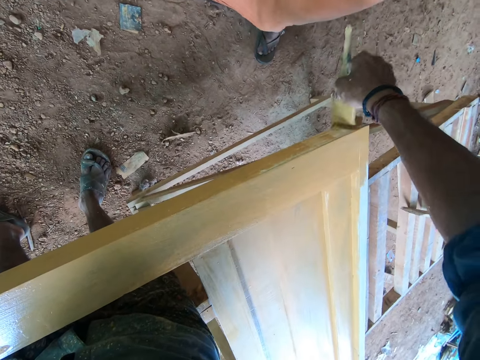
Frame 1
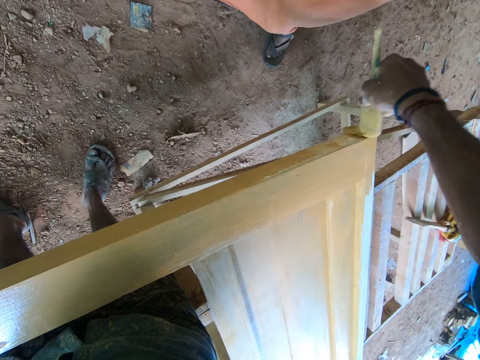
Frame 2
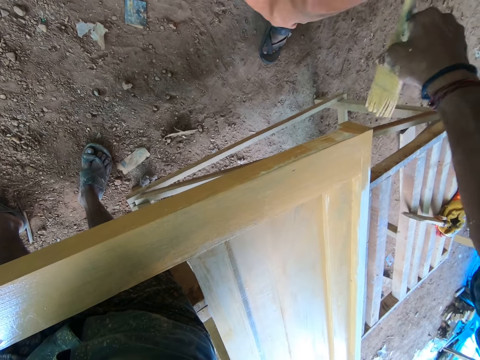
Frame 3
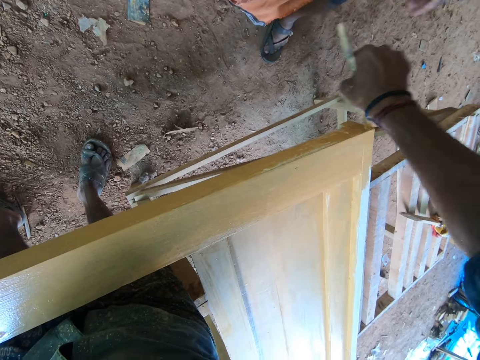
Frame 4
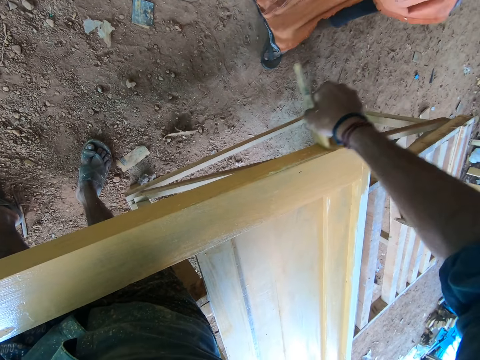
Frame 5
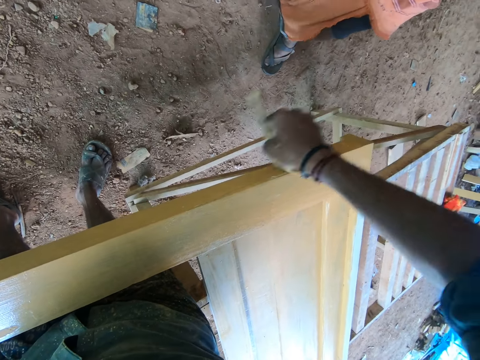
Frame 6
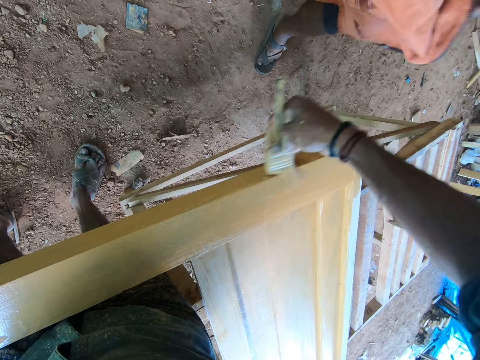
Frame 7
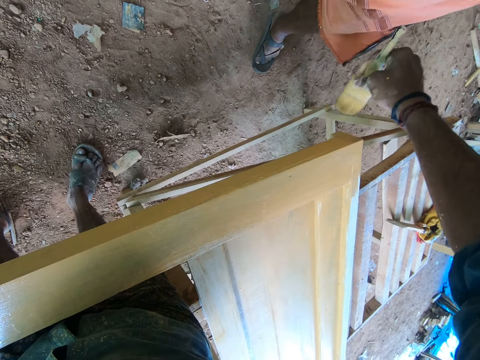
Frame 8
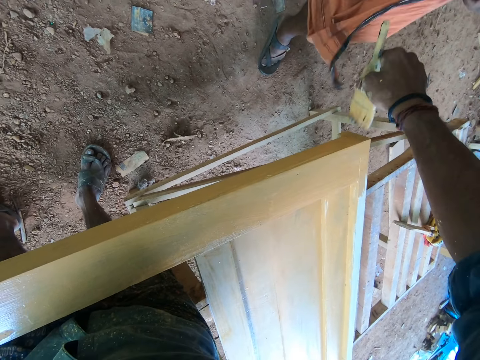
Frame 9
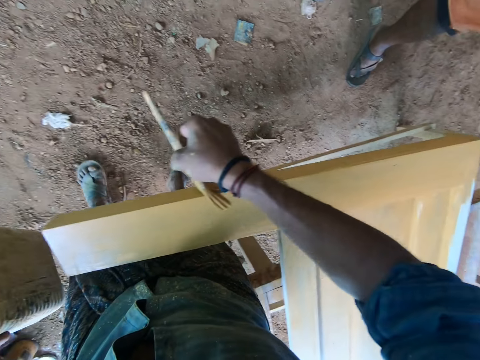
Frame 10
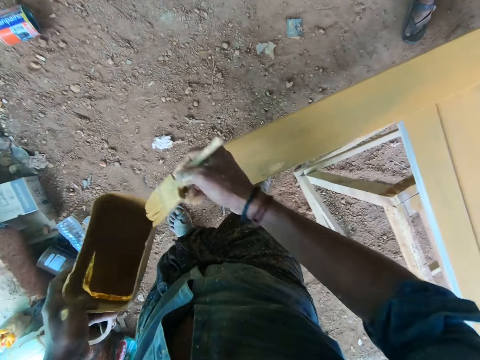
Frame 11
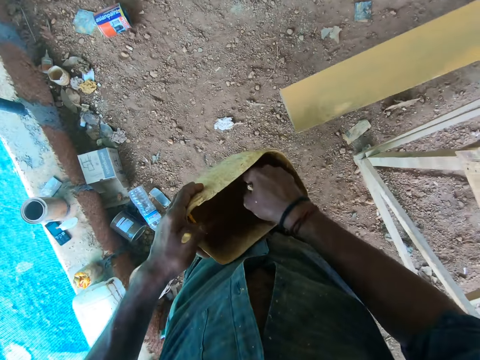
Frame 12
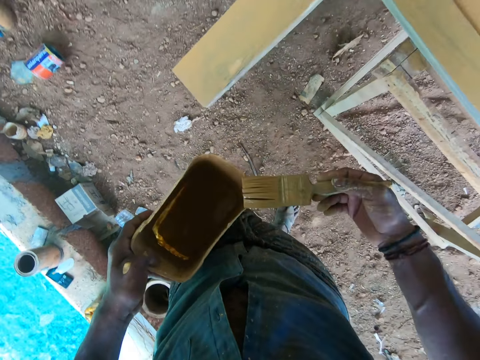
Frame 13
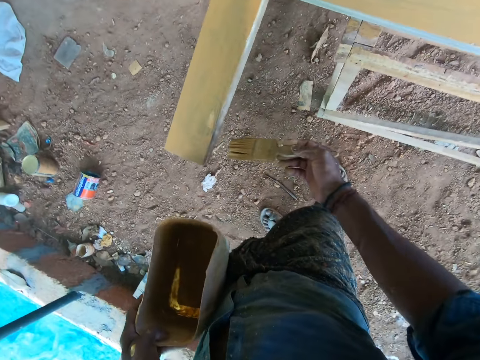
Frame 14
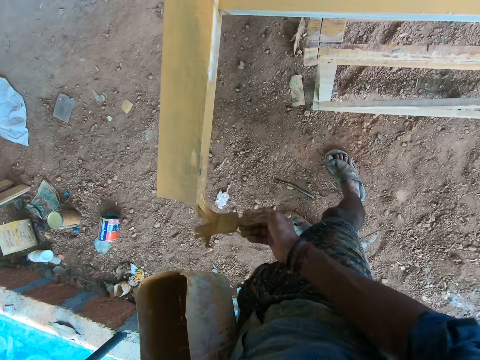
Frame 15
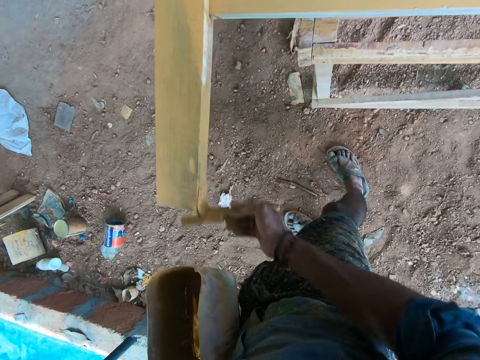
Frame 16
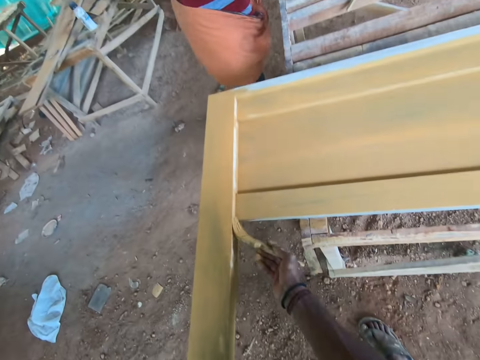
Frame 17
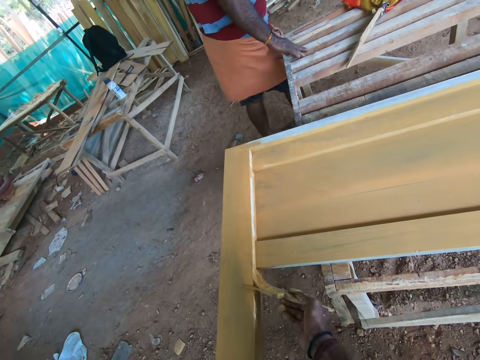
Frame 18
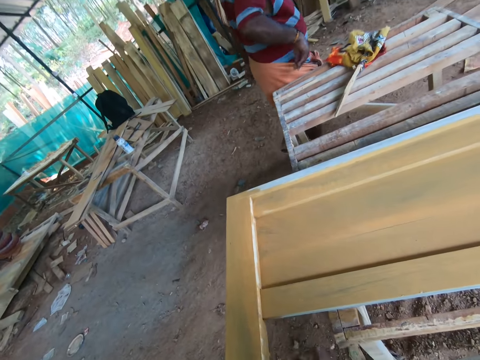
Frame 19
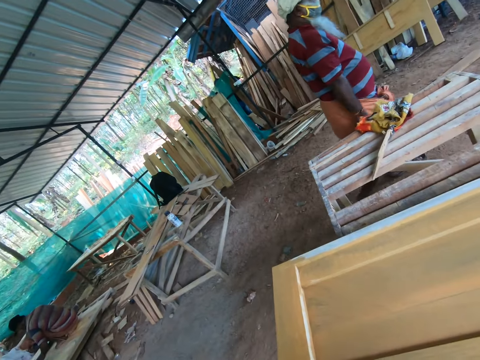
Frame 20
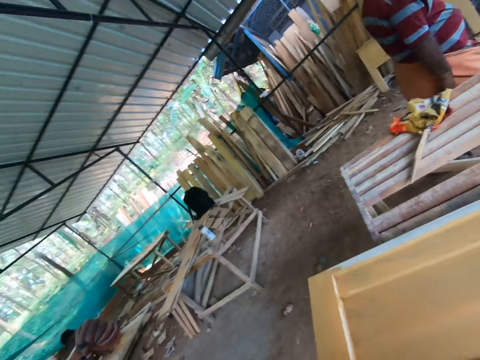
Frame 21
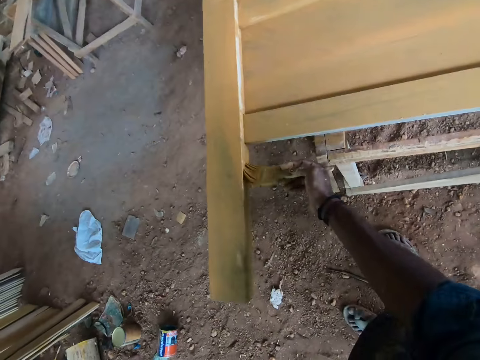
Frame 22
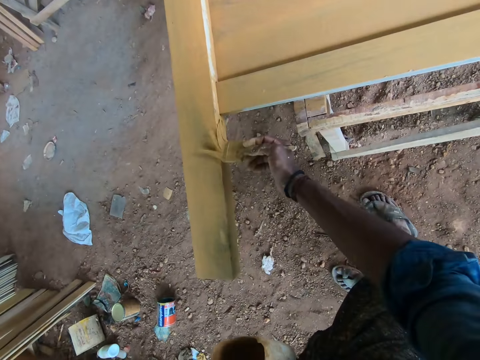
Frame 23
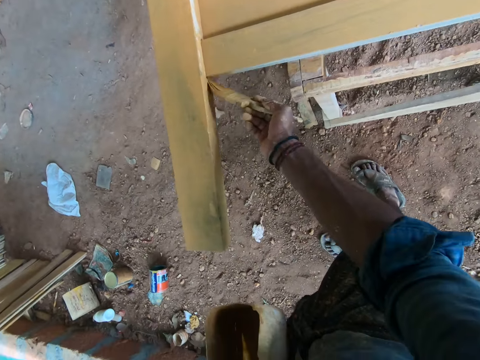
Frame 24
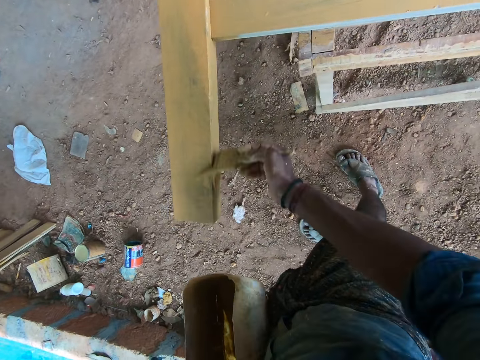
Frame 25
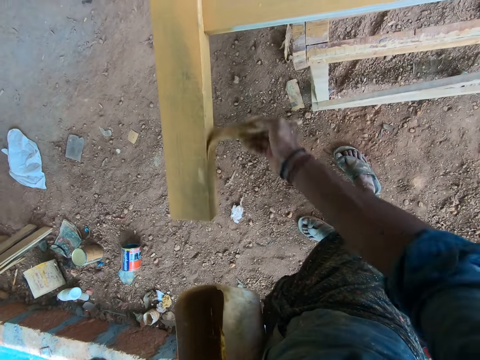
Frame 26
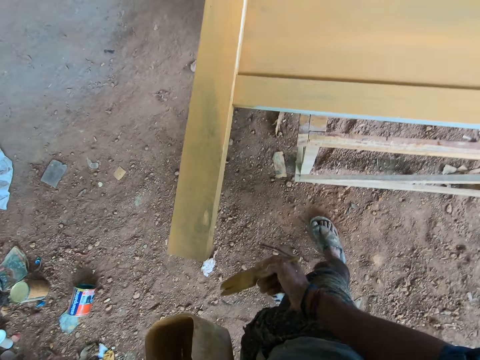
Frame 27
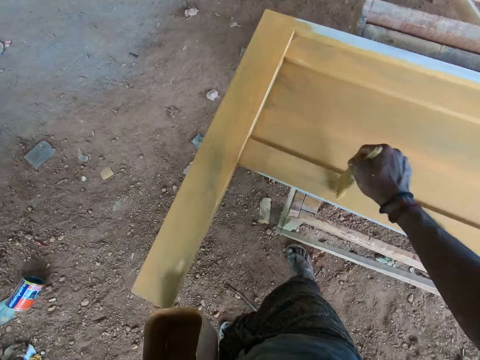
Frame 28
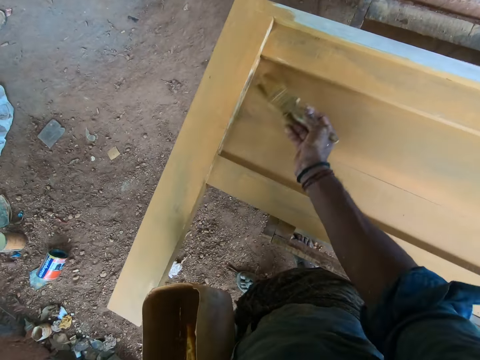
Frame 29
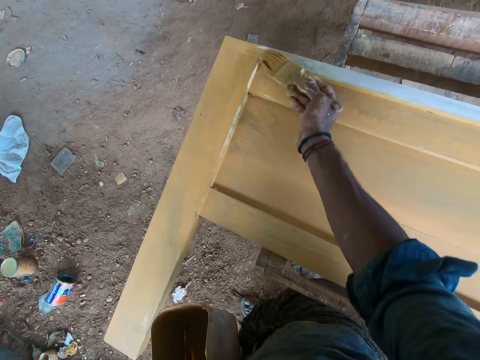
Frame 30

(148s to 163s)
The camera wearer dips the paint brush in the container with paint. They slide the brush on the container. They paint on the wooden structure using the paint brush.

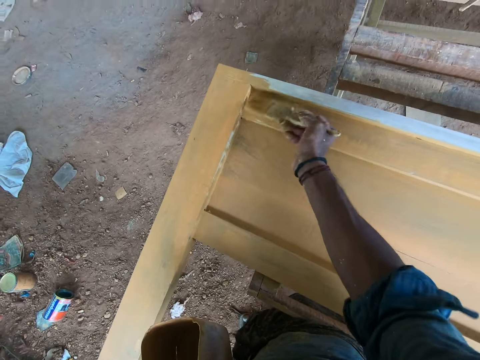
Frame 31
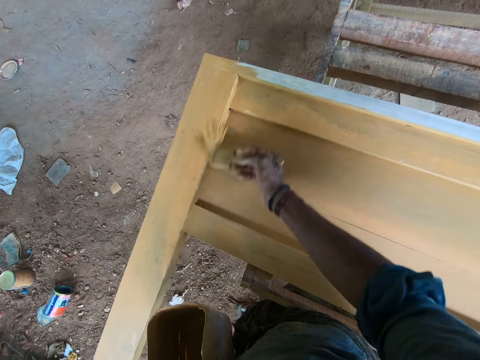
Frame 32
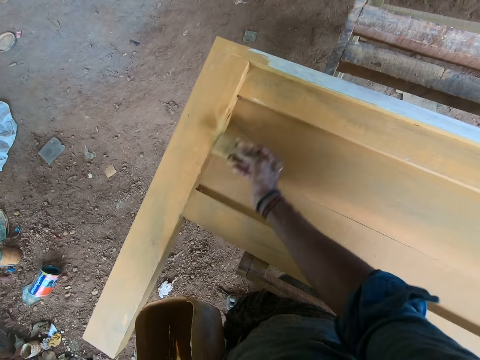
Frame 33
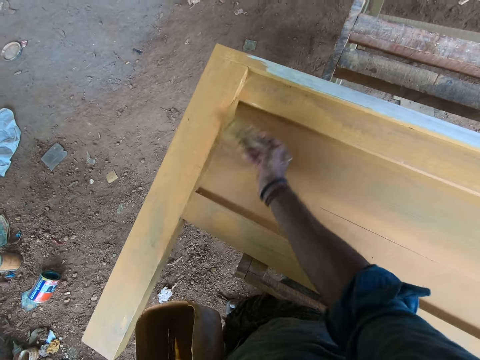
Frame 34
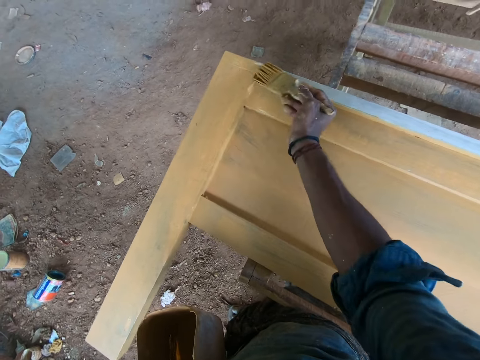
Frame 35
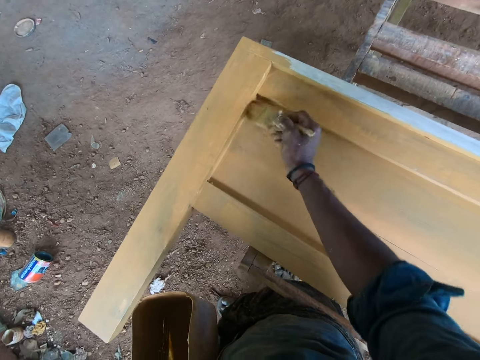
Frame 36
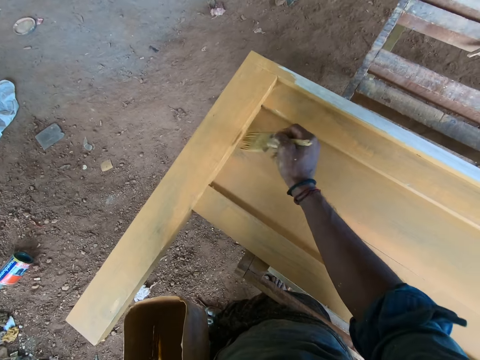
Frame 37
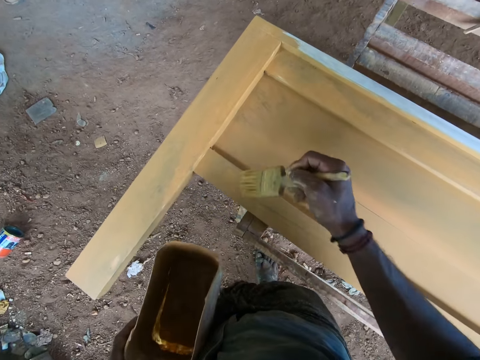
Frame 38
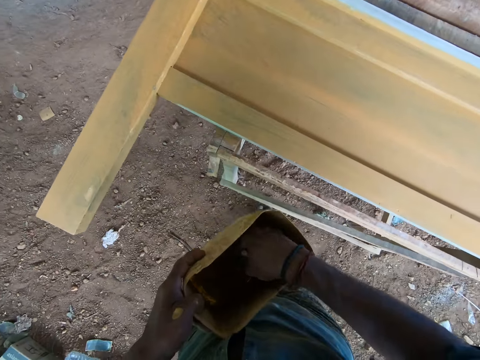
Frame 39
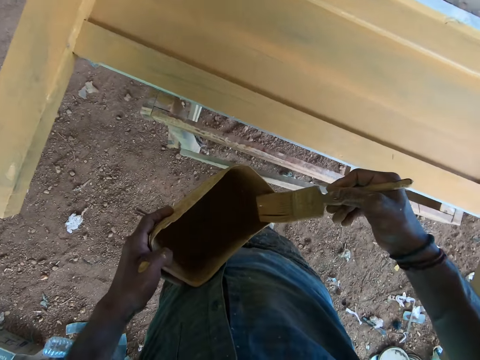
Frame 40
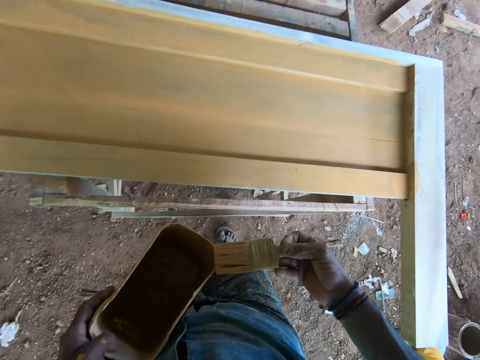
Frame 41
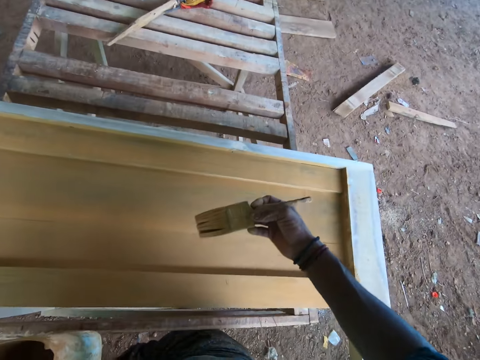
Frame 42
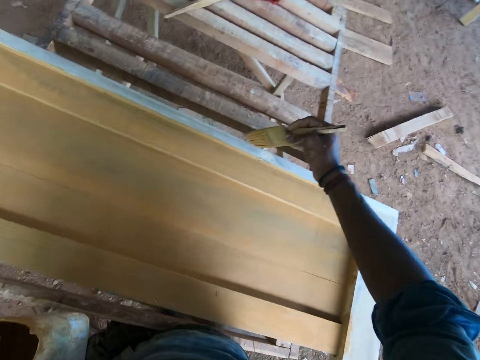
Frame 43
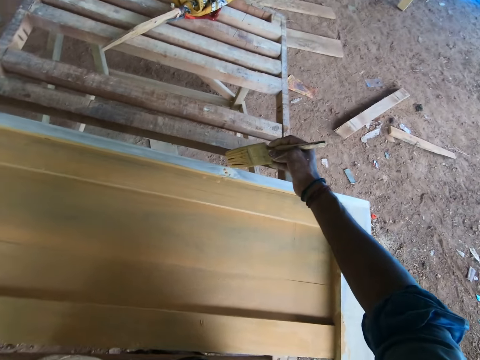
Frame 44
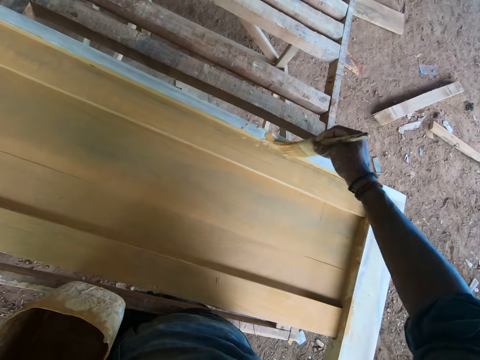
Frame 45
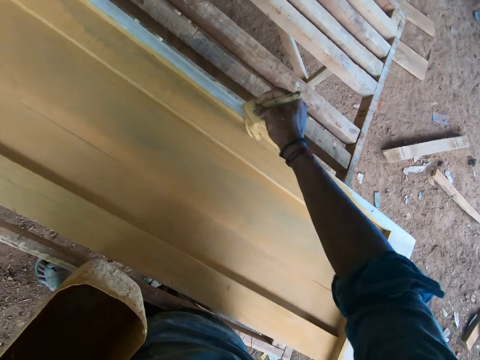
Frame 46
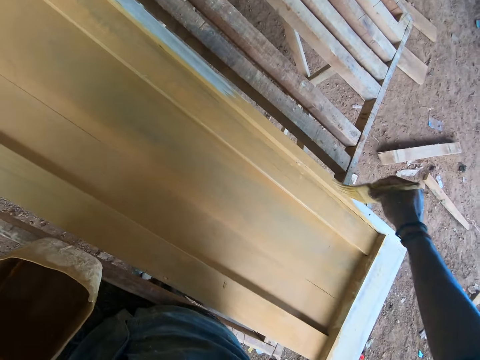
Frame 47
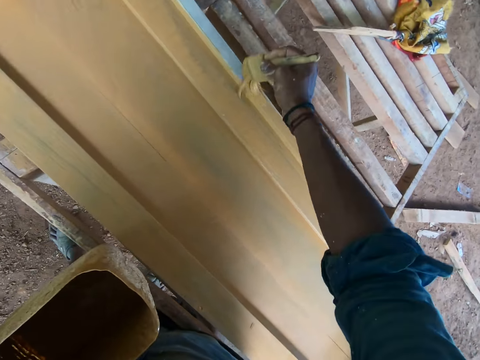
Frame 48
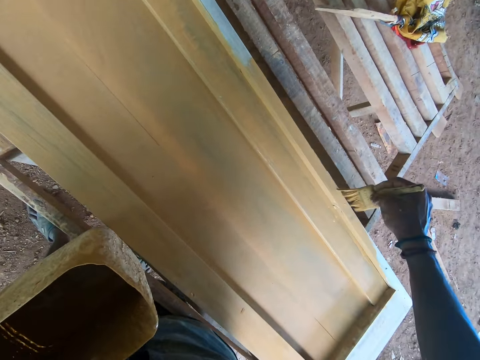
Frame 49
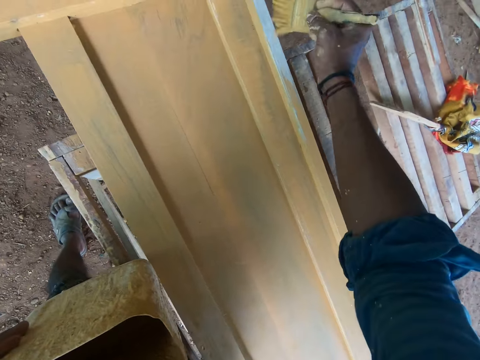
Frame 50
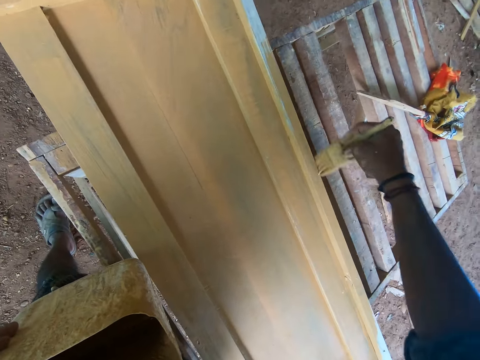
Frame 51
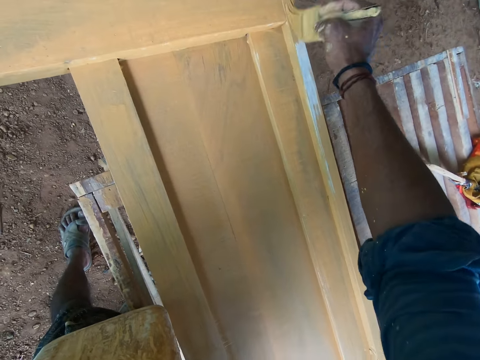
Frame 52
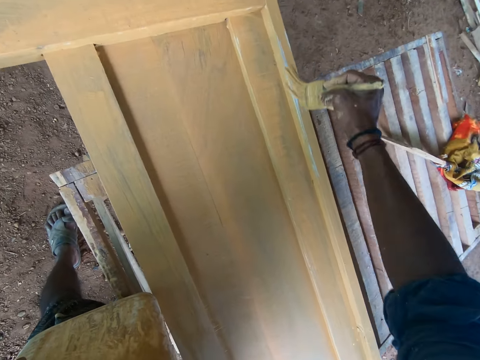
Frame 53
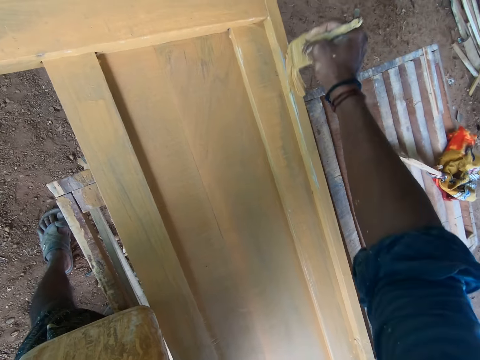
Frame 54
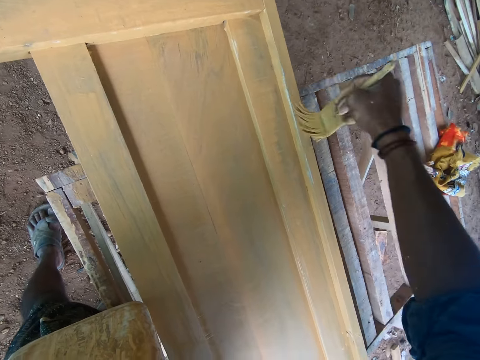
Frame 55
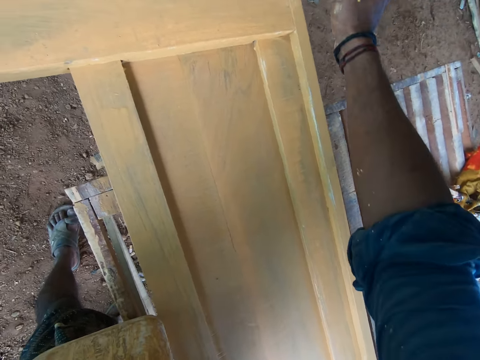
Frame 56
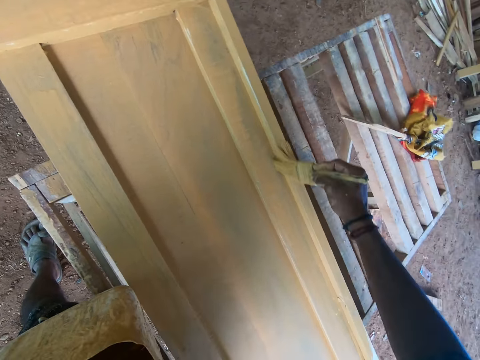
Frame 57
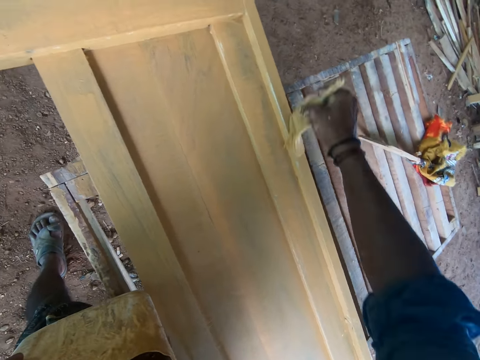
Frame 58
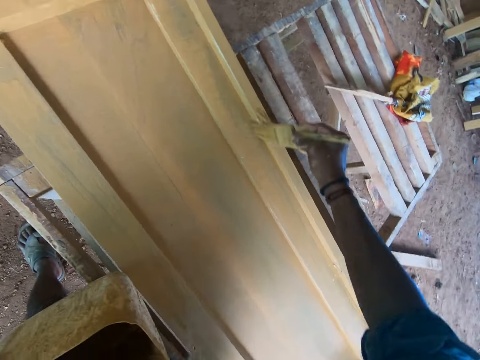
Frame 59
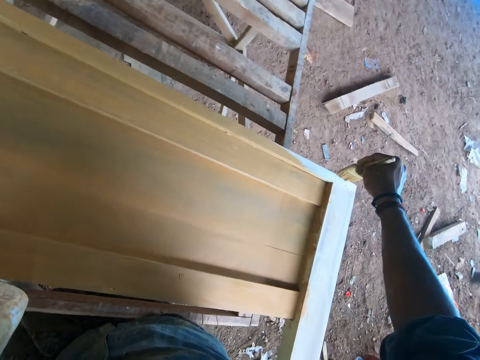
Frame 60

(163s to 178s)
The camera wearer dips the paint brush in the container with paint. They slide the brush on the container. They paint on the wooden structure using the paint brush.
